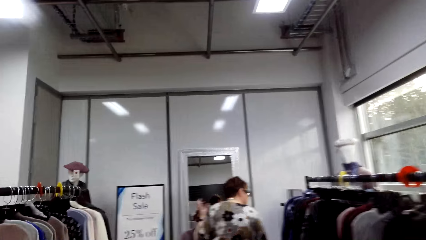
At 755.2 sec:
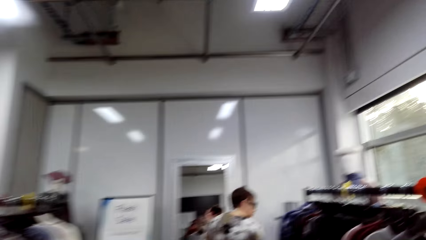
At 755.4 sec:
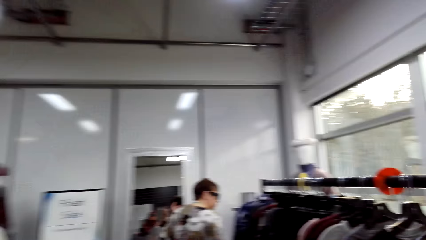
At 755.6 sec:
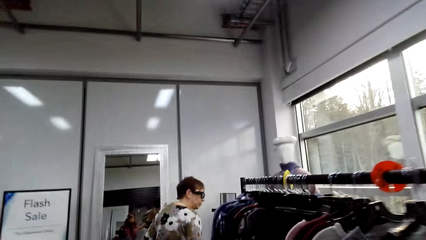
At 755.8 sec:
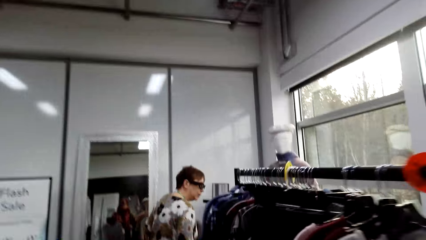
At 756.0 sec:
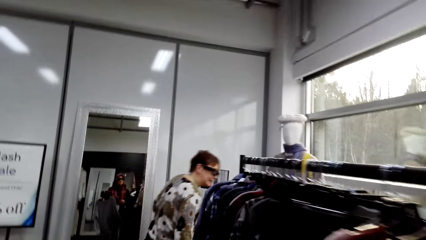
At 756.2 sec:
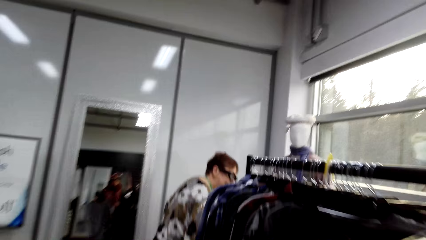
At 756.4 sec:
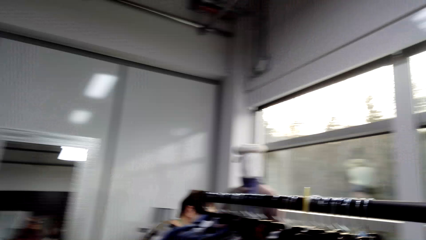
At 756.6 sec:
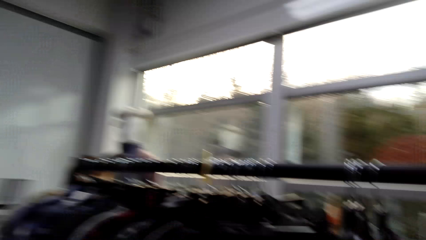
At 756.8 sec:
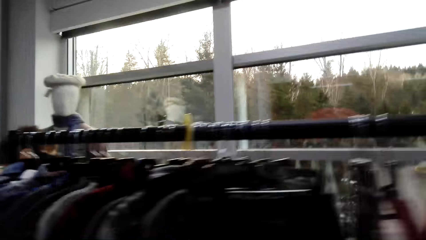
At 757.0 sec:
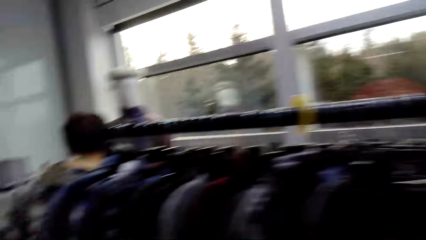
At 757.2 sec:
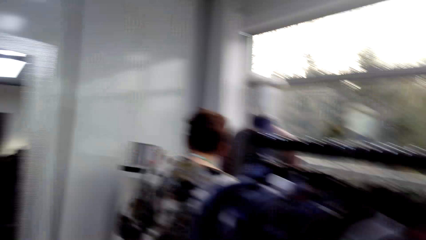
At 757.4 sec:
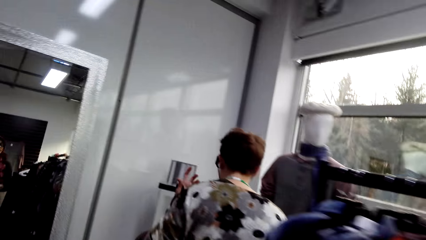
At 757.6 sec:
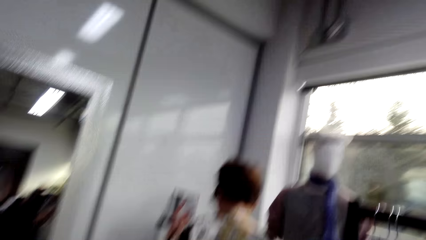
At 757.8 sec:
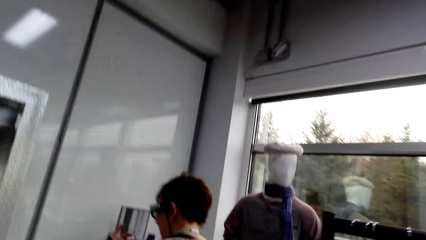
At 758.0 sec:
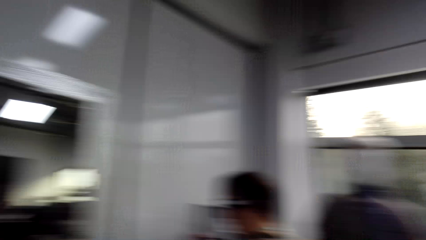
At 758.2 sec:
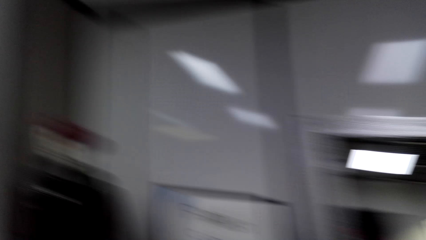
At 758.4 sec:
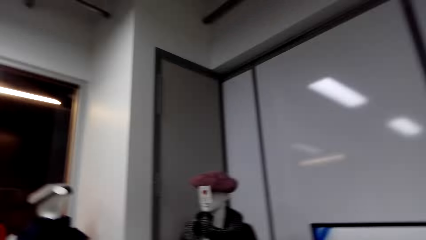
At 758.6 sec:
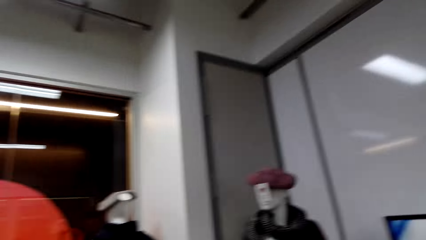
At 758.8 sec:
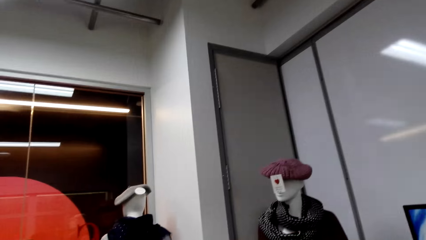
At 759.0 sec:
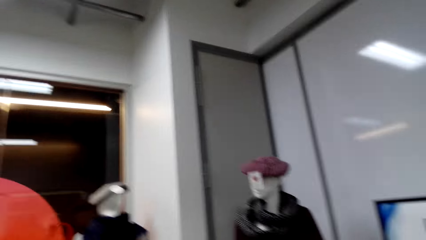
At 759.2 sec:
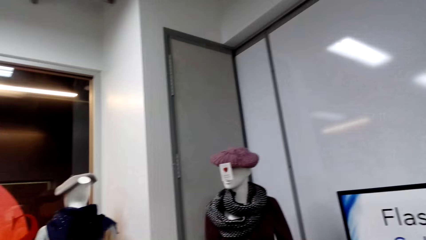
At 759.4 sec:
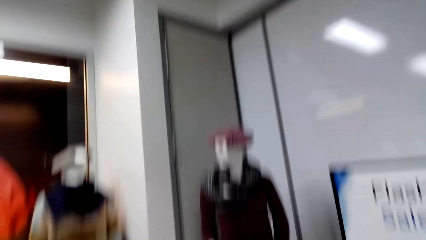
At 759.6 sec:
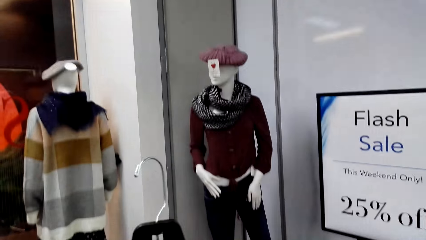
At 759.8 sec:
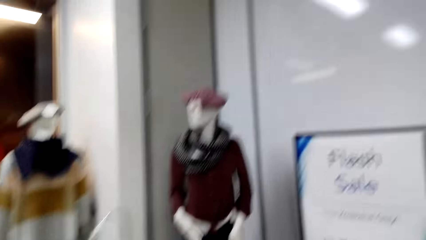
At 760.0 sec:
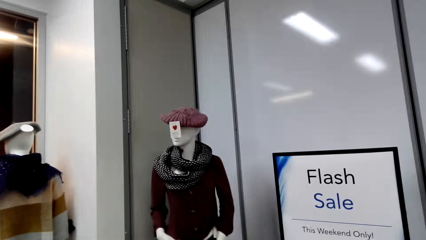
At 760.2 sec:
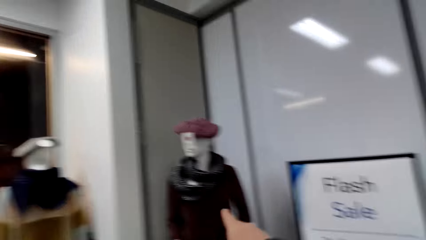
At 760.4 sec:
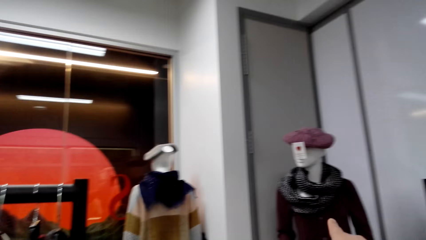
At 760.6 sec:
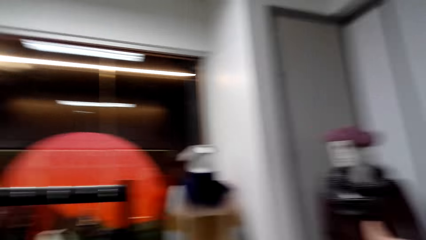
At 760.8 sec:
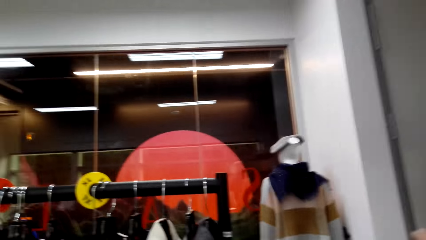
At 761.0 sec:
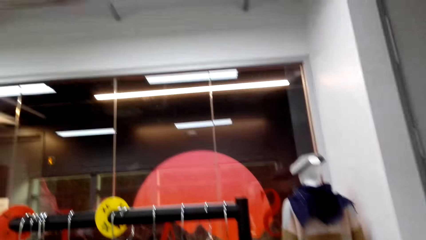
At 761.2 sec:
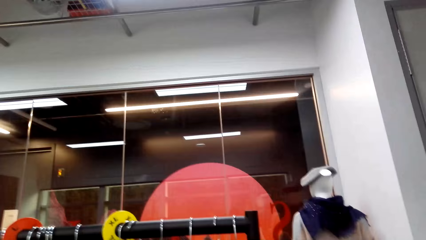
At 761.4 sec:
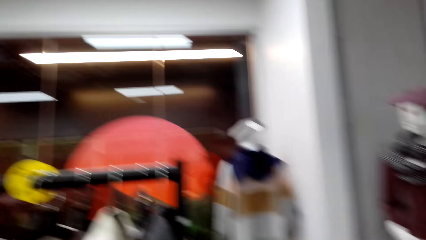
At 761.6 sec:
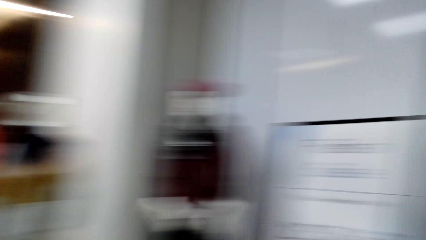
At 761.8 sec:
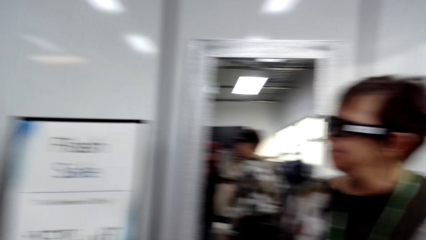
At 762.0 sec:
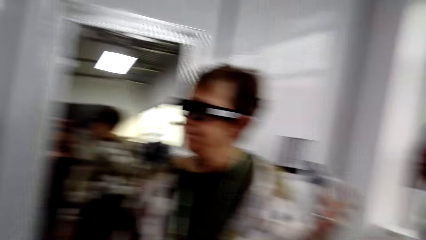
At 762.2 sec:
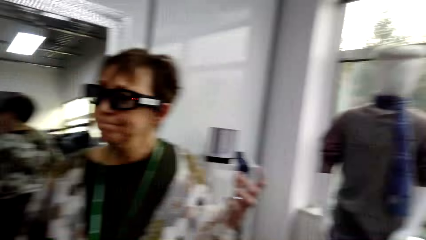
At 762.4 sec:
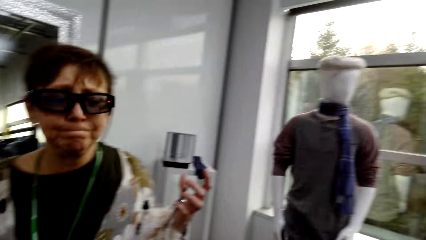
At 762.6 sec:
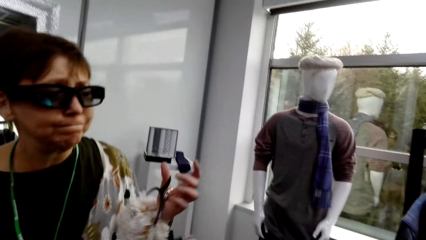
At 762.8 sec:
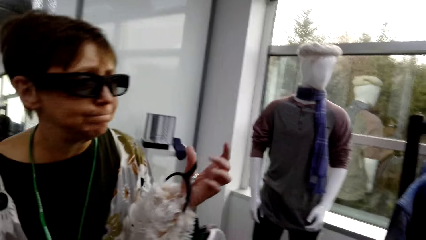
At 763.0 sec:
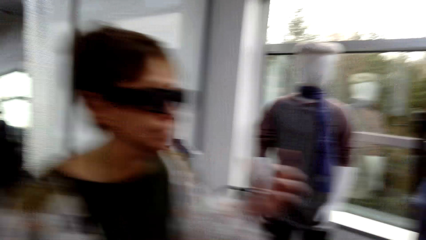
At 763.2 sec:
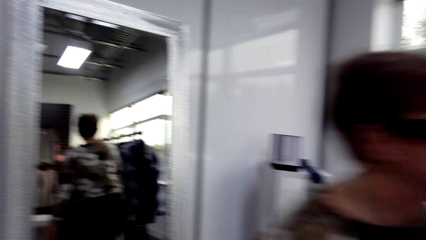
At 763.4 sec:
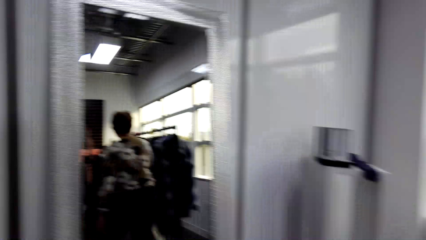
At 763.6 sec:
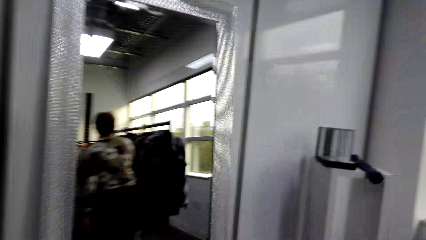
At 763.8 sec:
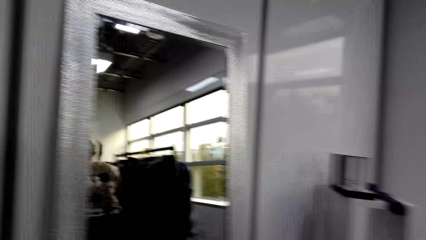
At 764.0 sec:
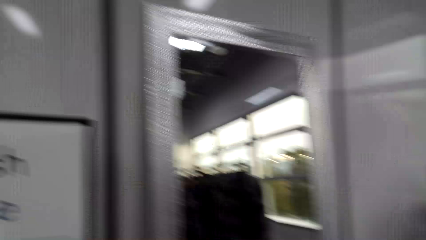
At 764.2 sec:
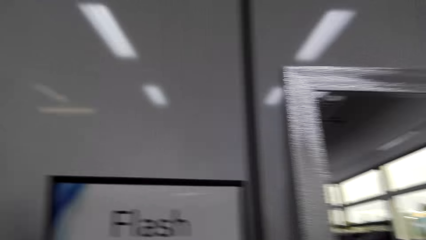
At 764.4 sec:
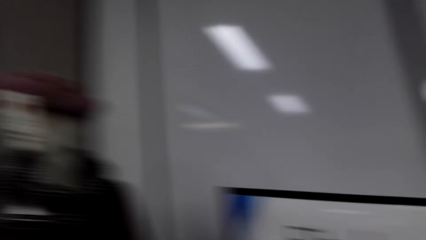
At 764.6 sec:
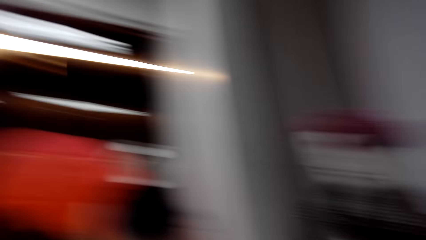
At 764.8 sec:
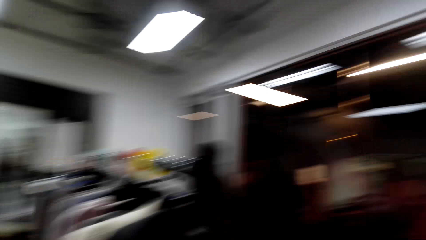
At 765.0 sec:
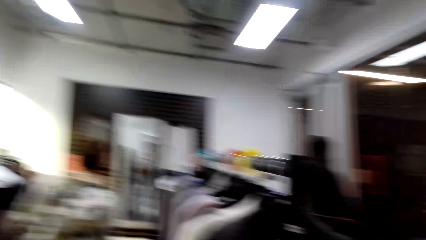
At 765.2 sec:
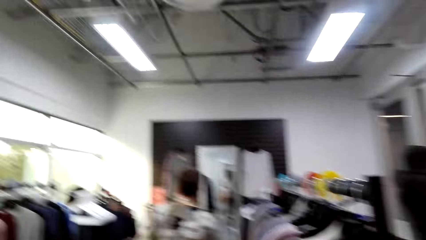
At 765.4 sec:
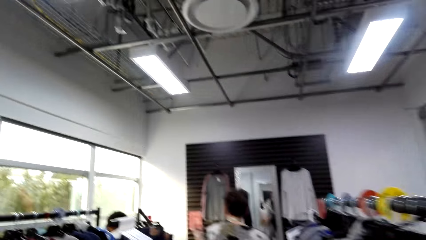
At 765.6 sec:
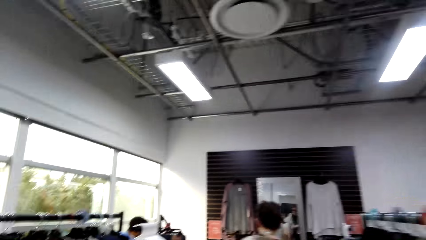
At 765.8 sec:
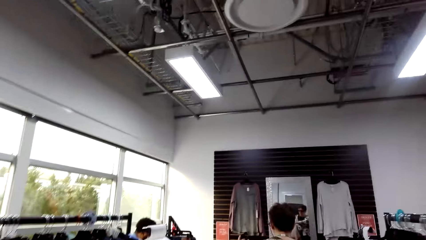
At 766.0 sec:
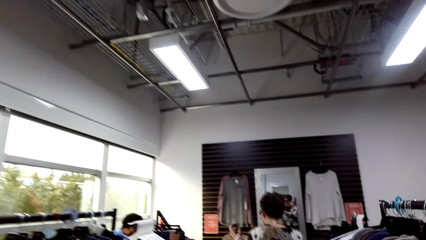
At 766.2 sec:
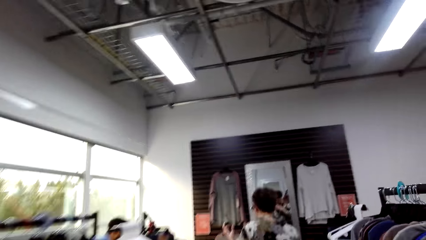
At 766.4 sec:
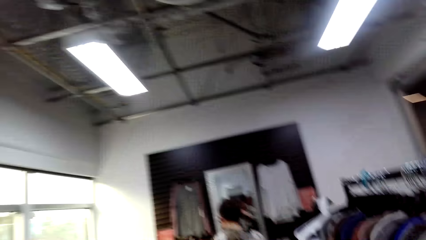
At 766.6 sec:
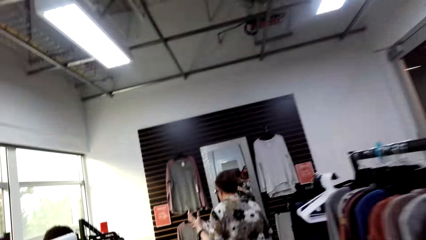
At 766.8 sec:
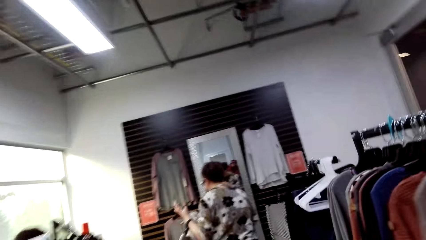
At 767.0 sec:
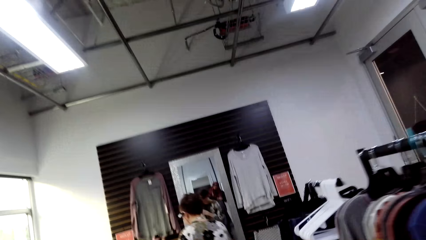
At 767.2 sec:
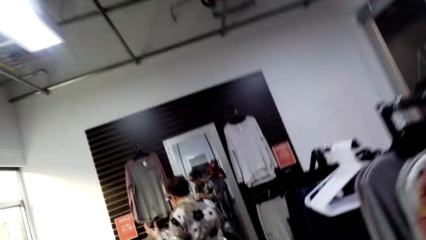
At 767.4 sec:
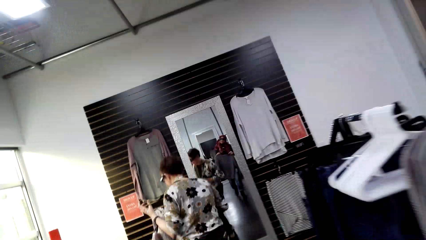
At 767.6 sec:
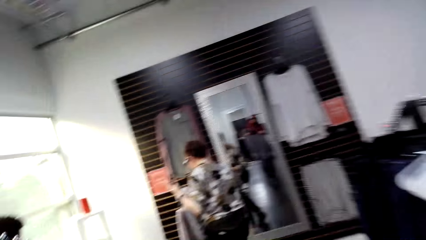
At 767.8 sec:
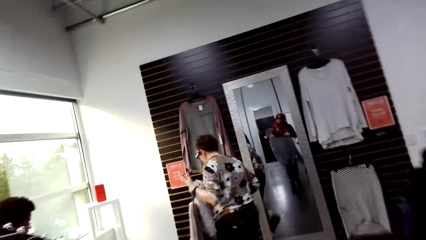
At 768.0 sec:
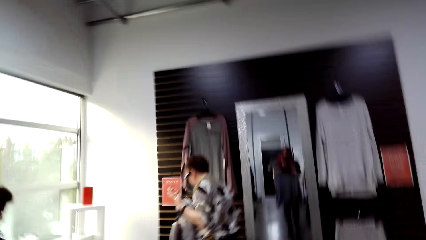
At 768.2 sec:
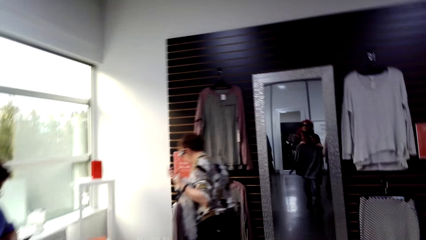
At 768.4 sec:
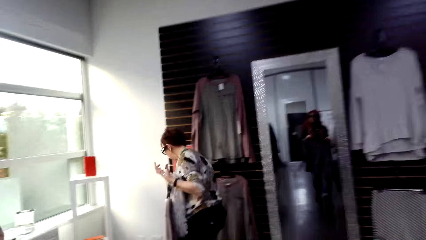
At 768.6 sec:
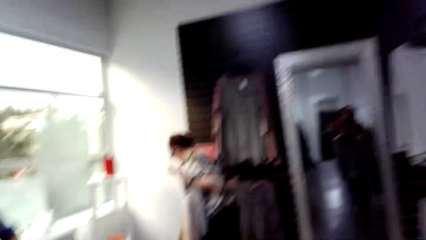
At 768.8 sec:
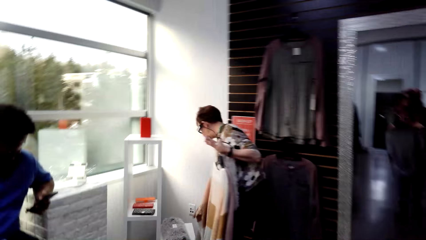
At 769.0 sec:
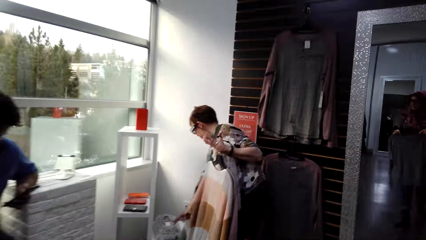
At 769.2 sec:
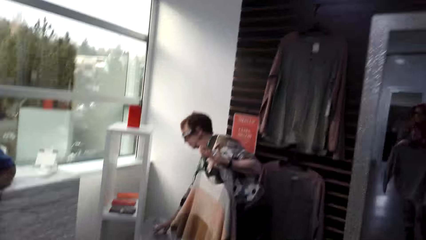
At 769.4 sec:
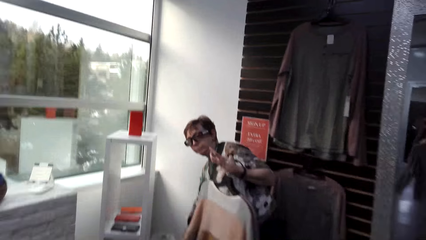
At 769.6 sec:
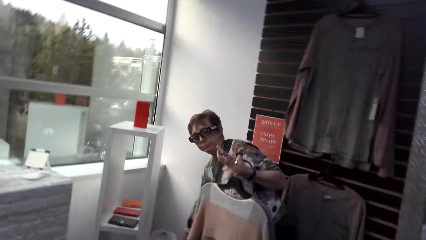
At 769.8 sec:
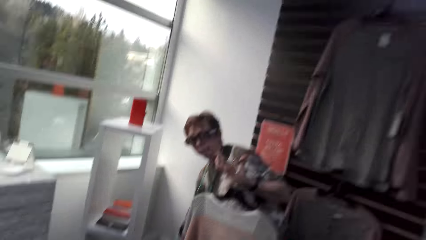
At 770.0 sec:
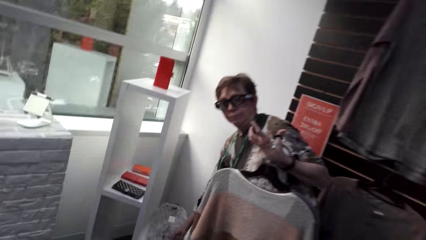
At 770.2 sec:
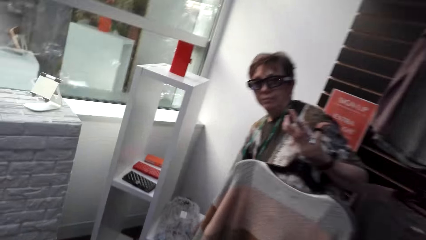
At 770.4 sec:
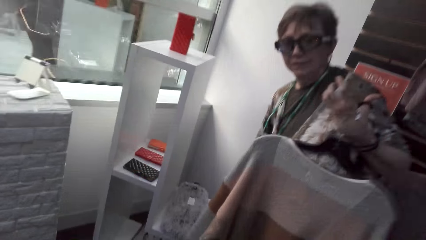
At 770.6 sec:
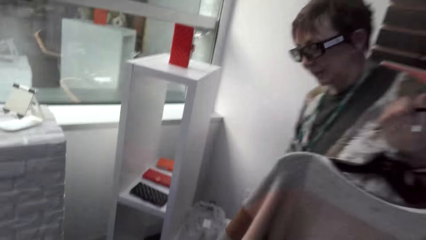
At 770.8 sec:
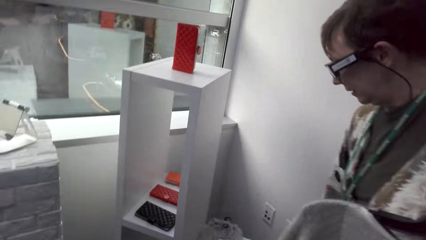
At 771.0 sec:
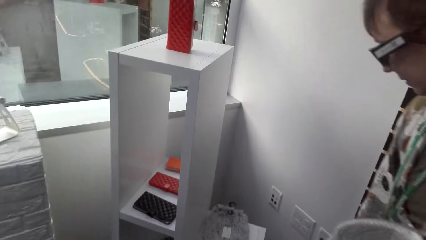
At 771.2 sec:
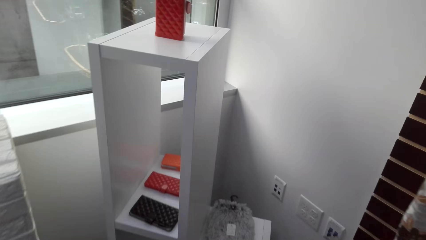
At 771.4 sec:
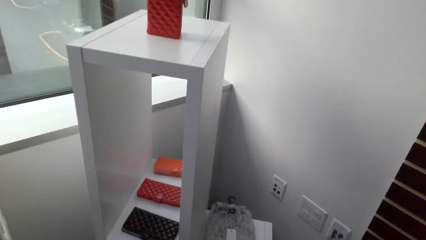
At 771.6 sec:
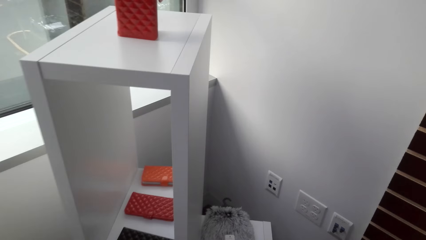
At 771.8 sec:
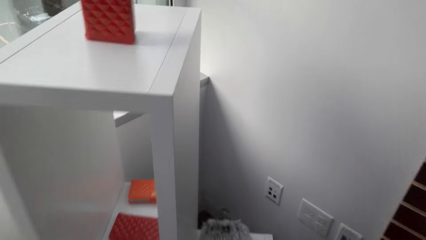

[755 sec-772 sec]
The camera wearer lifts a hanger. They move around. A lady bends down.
